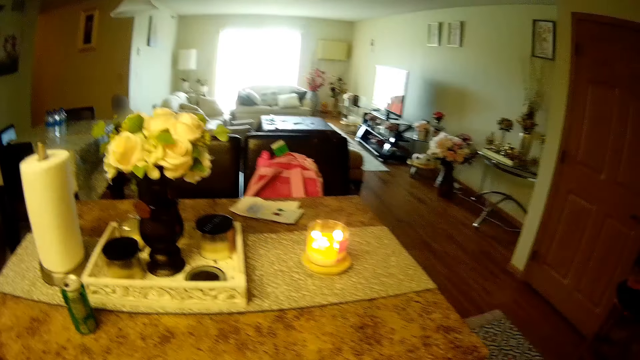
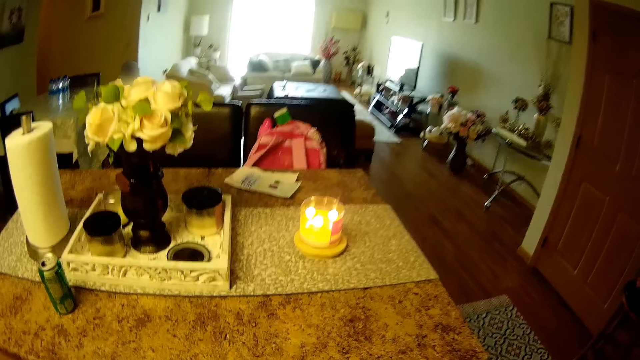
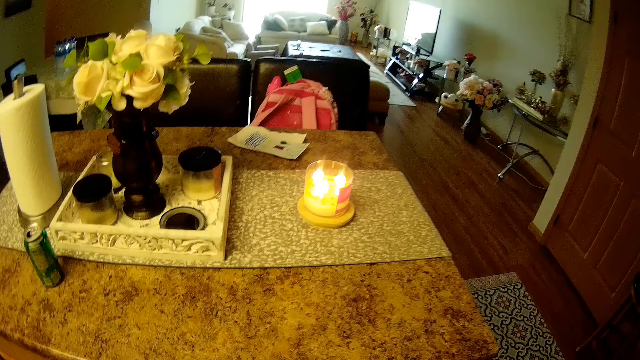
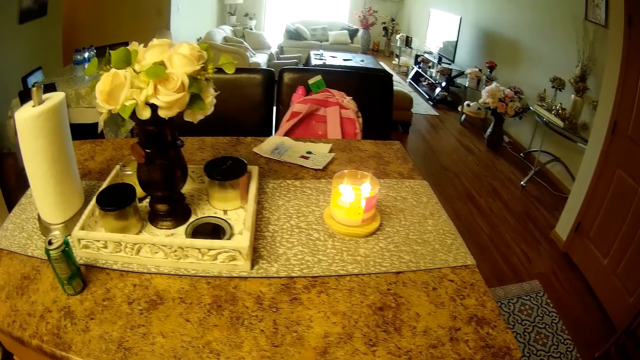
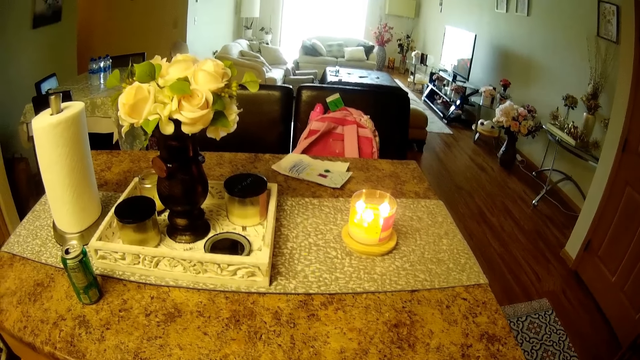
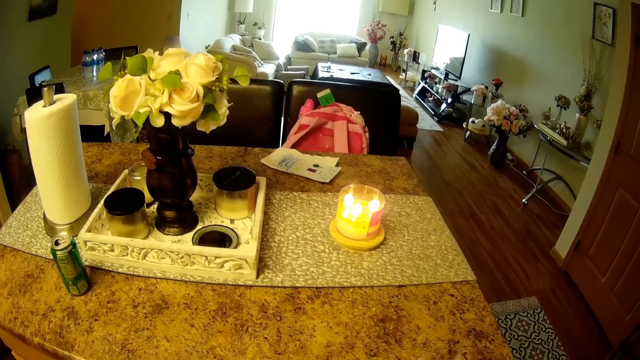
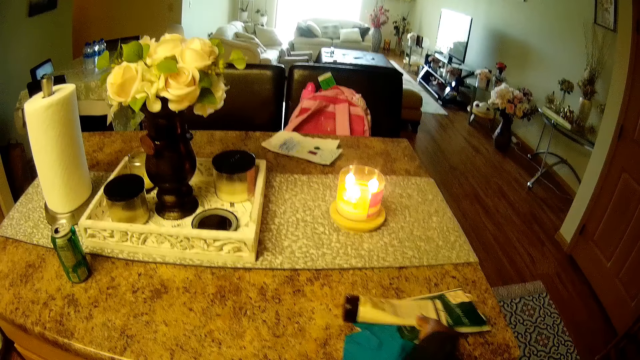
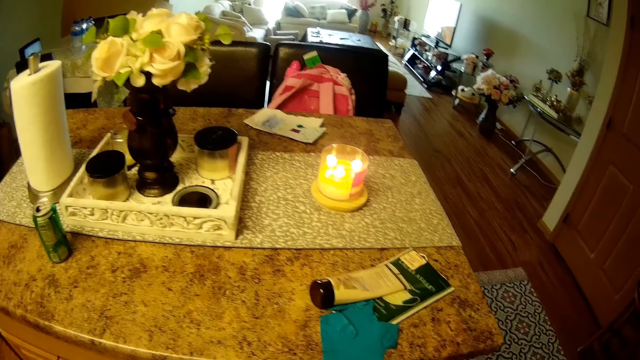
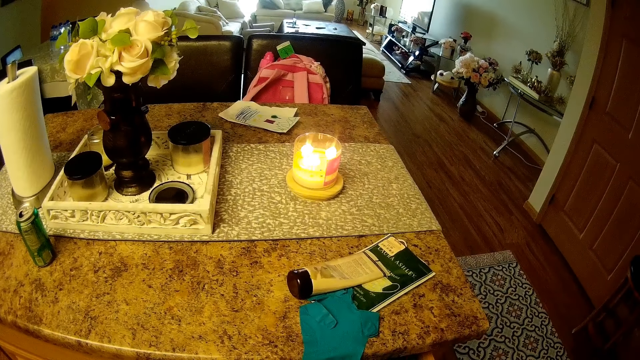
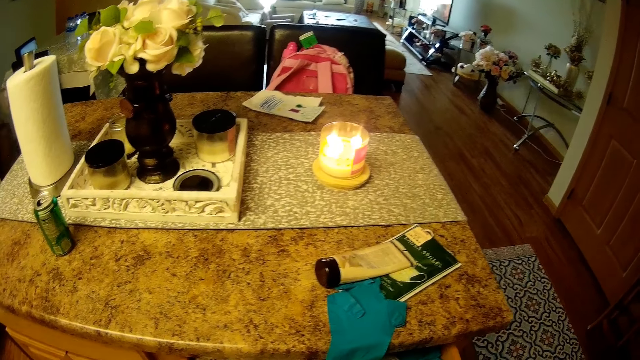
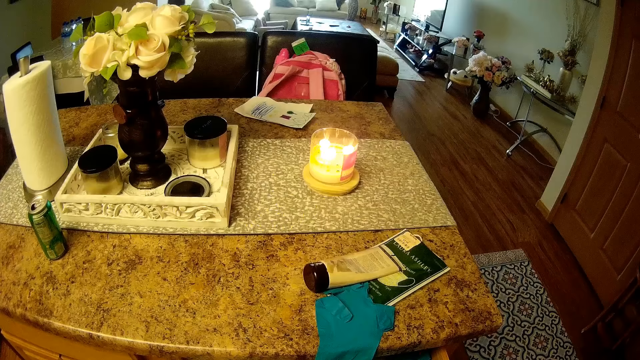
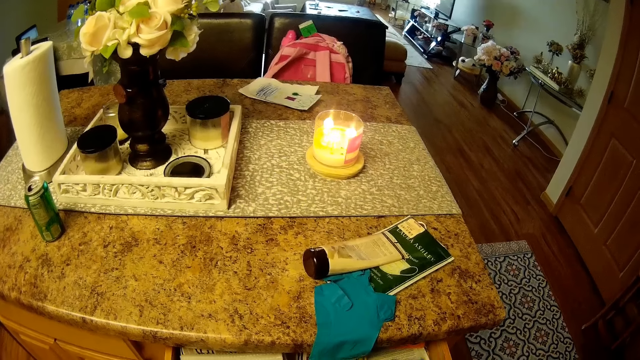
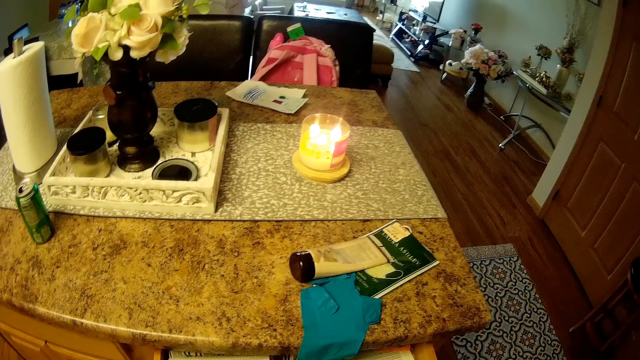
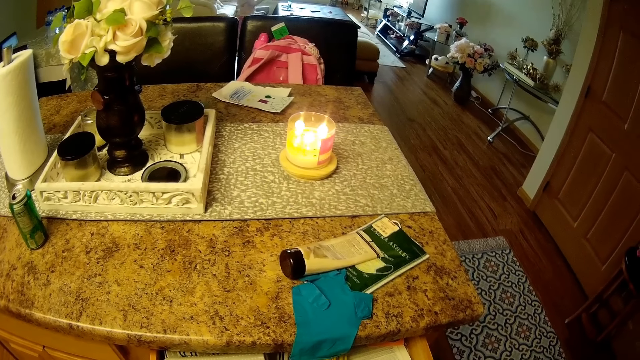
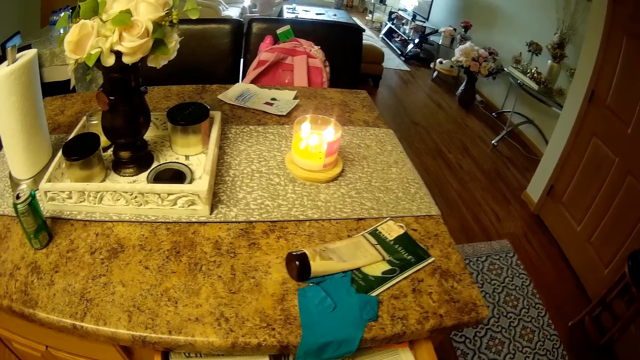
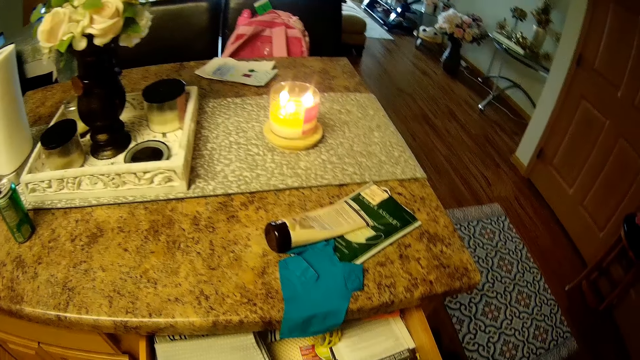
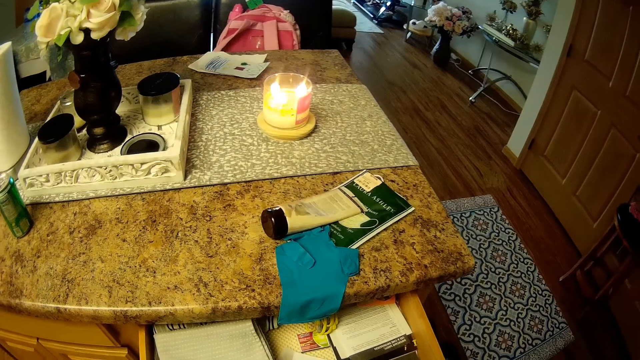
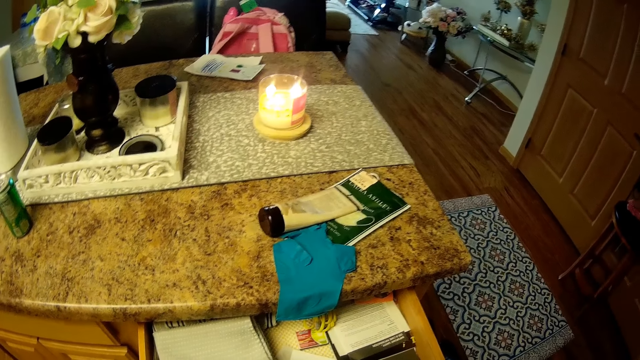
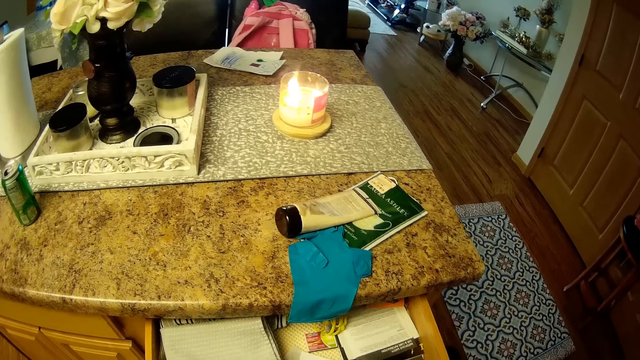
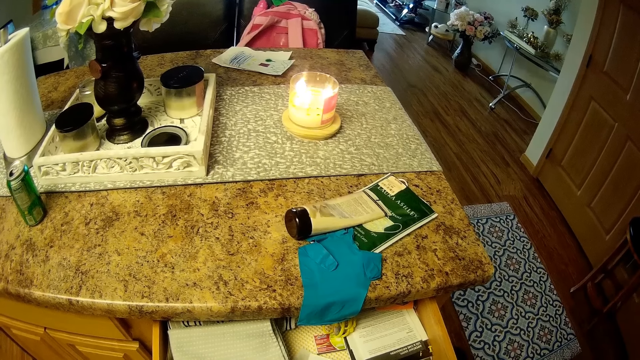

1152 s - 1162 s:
The camera wearer drops a book and a paste tube on a table with her right hand.

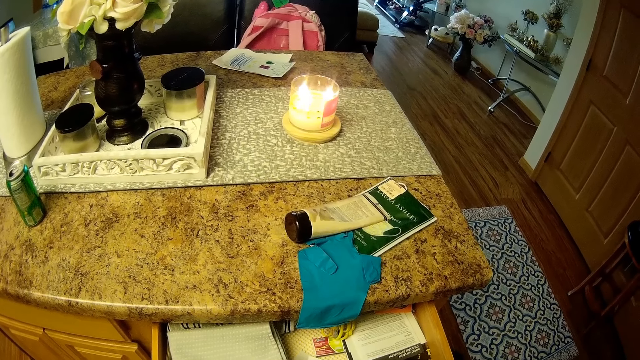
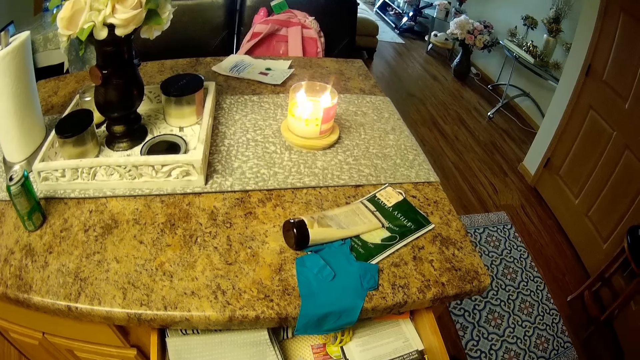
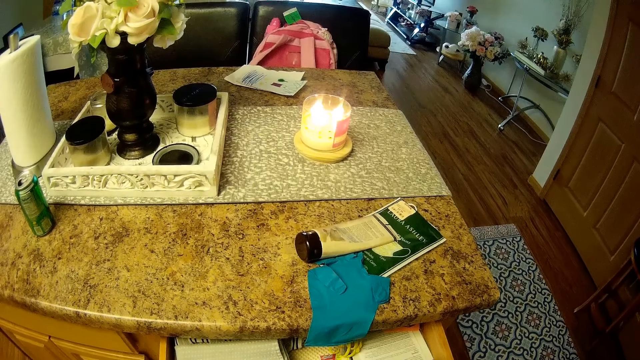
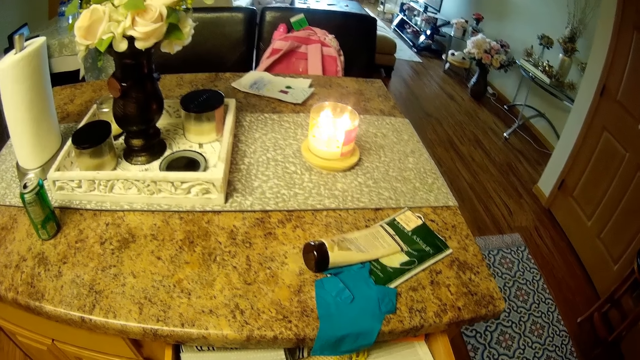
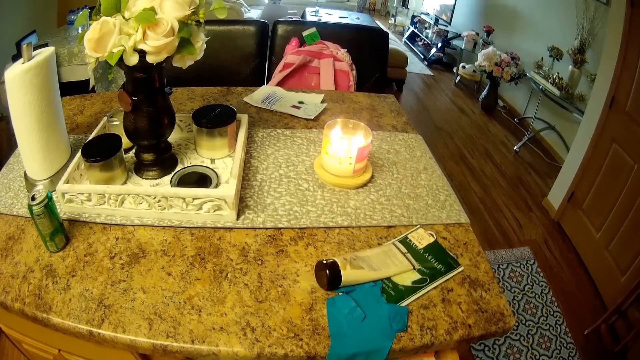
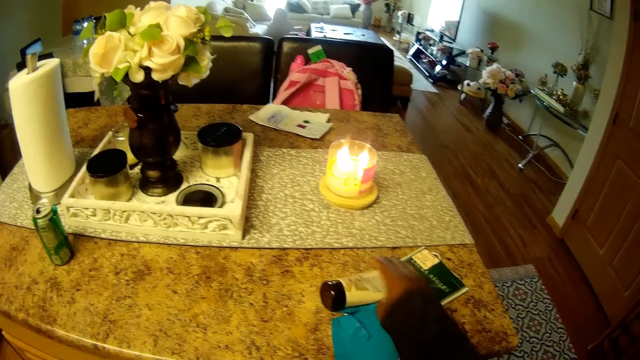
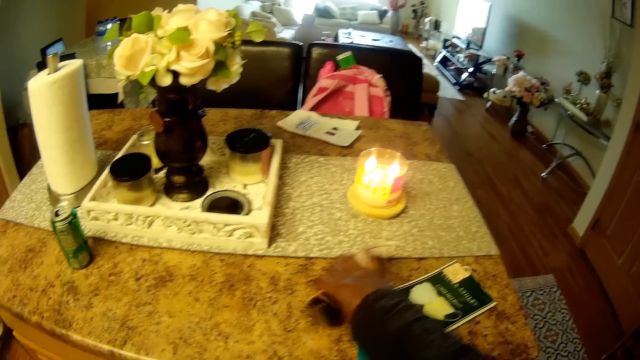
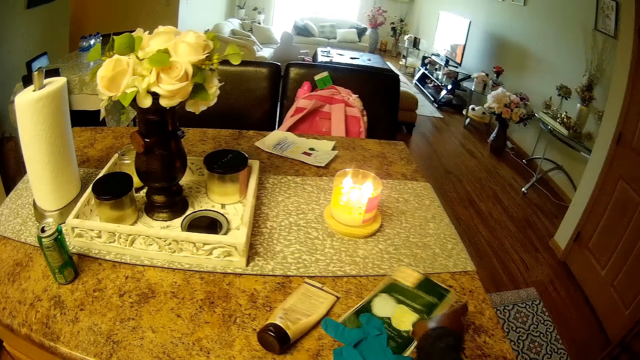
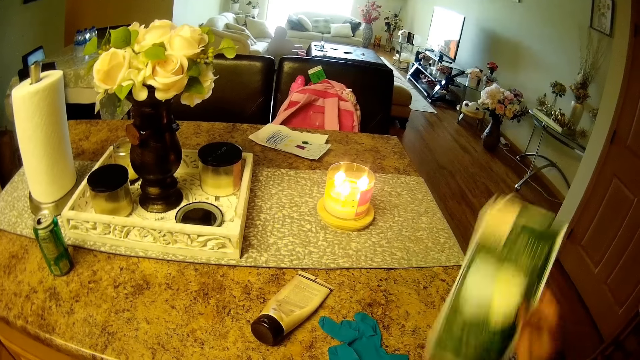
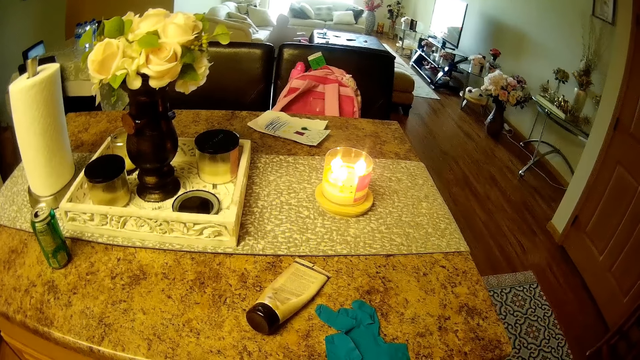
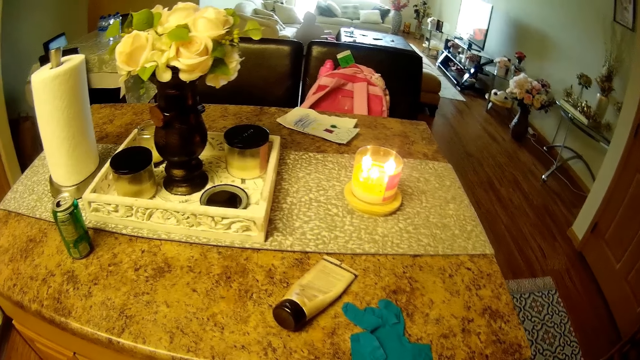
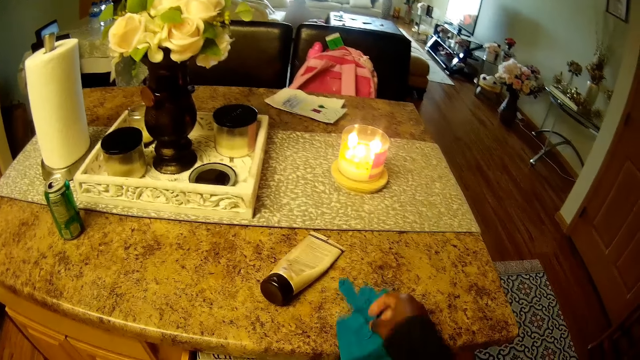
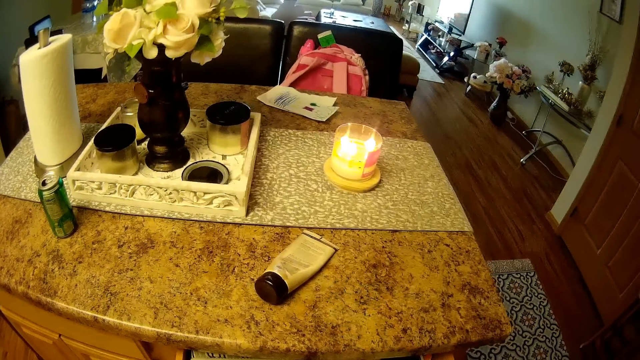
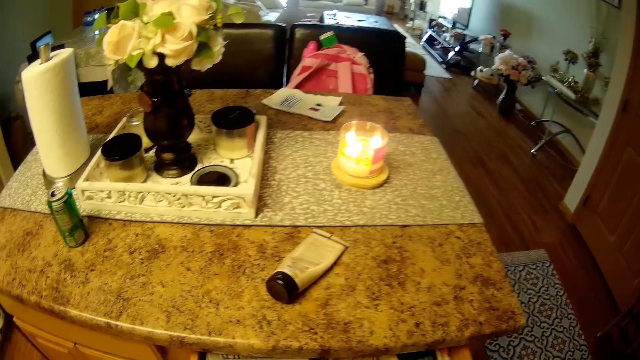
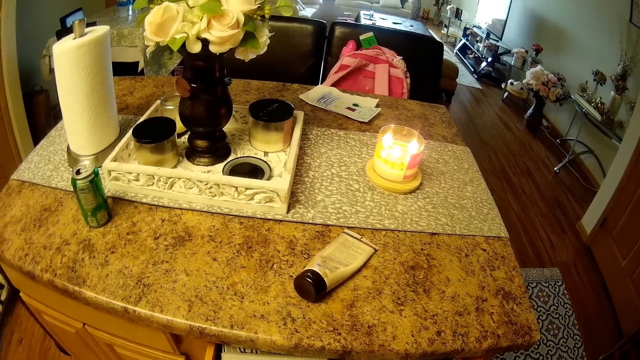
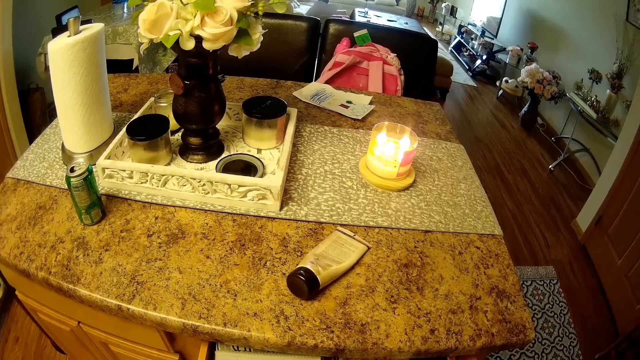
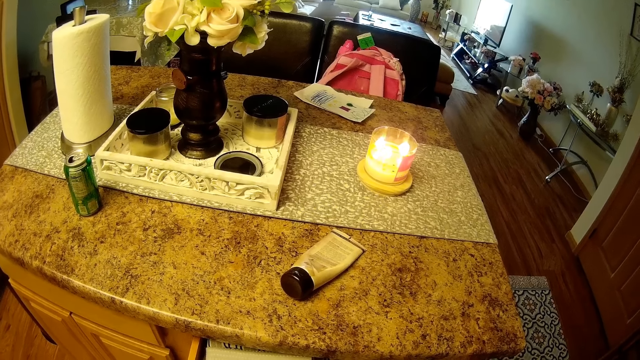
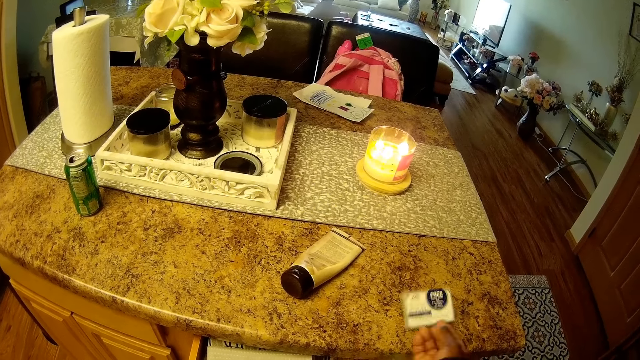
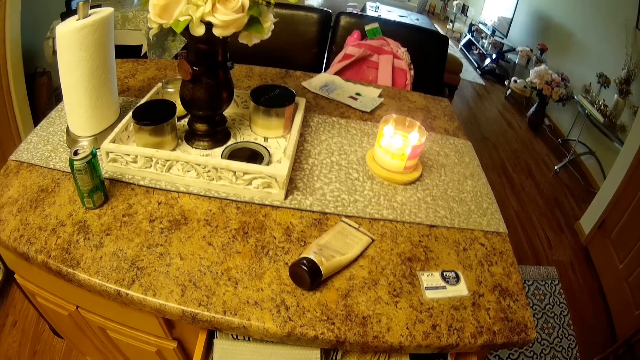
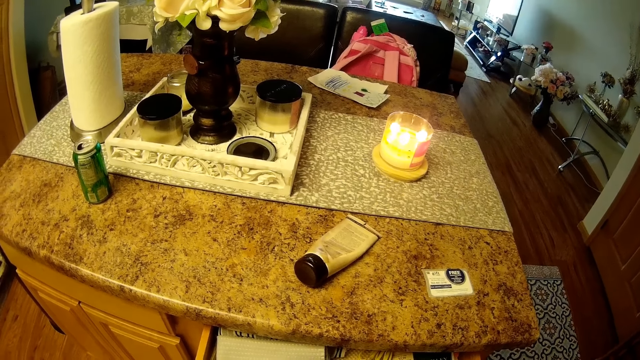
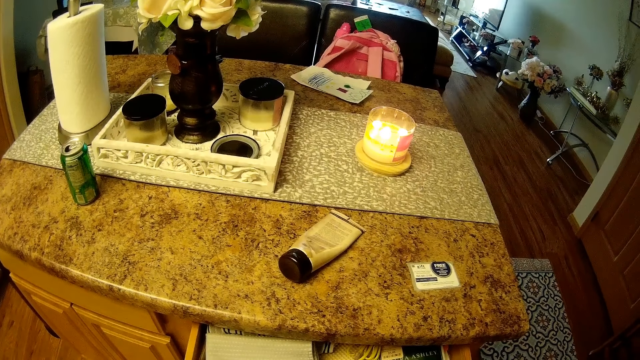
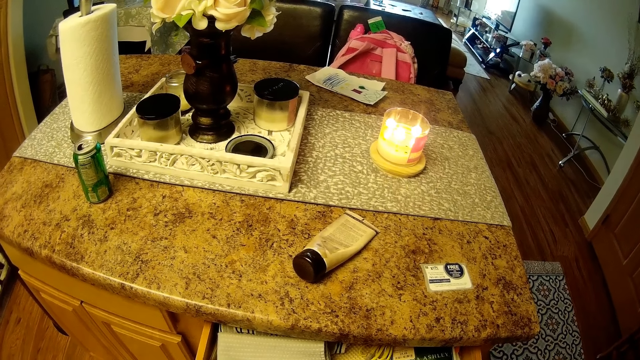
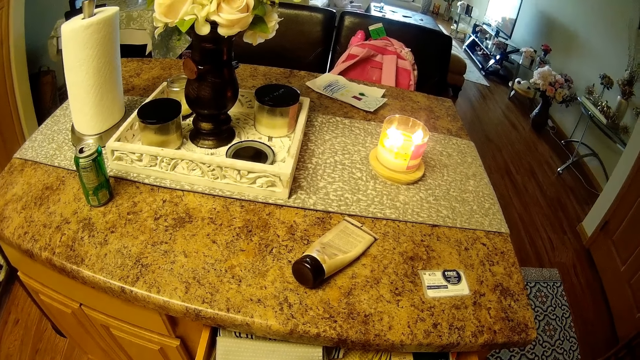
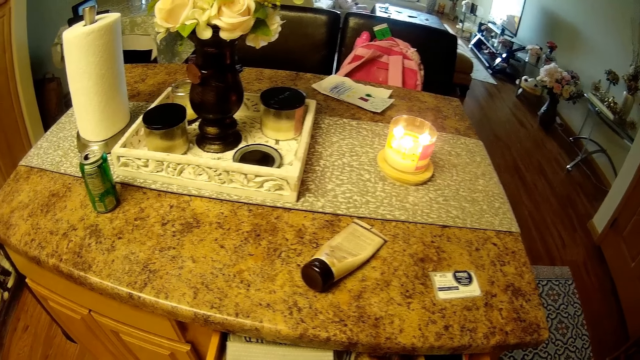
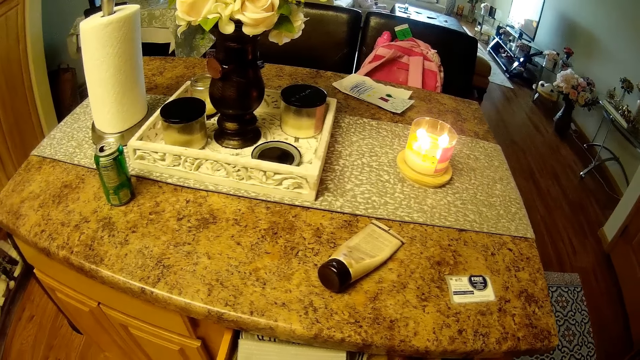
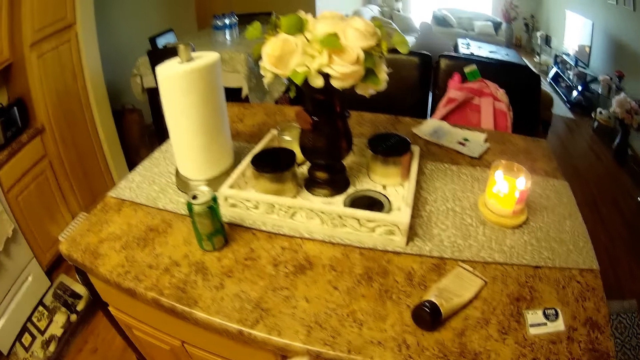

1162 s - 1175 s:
The camera wearer adjusts the paste tube on the table with her right hand. She picks up the book from the table with her right hand. She picks up a glove from the table with her right hand. She drops a card on the table with her right hand.
